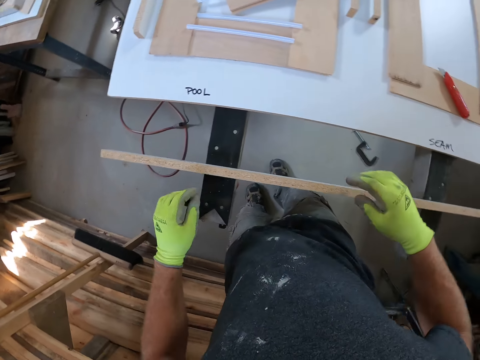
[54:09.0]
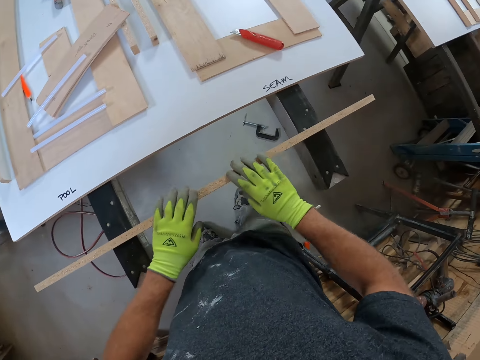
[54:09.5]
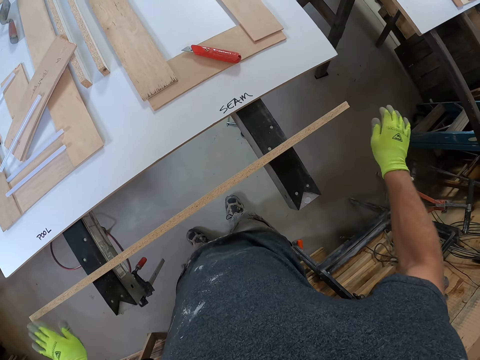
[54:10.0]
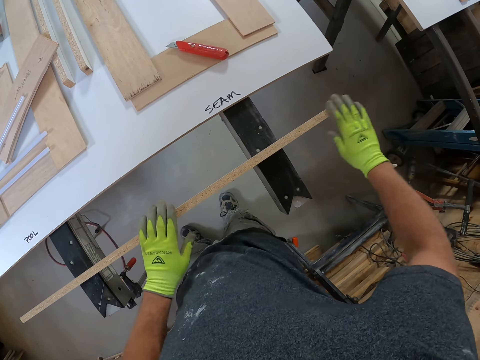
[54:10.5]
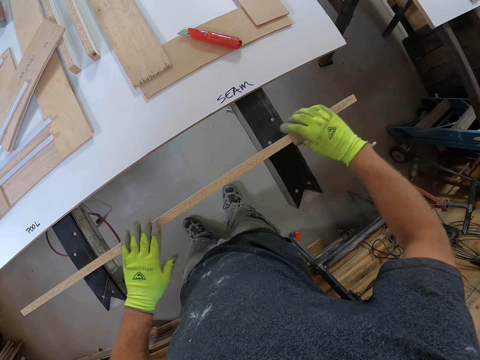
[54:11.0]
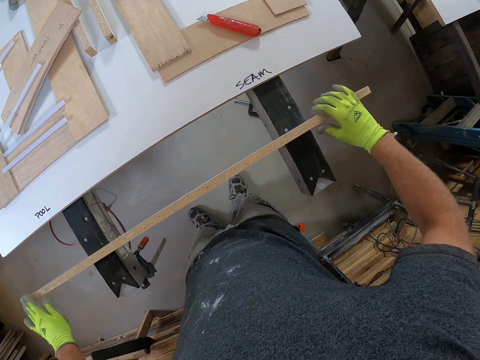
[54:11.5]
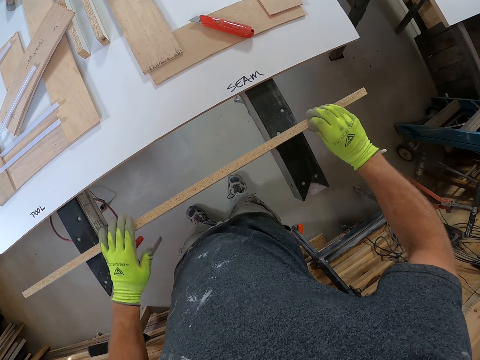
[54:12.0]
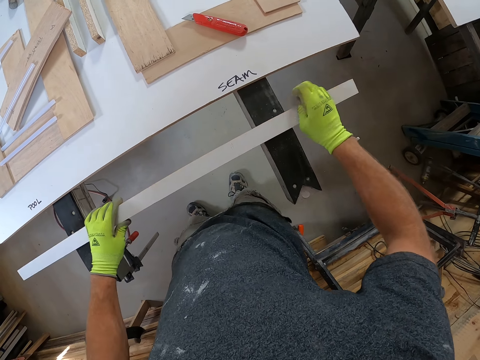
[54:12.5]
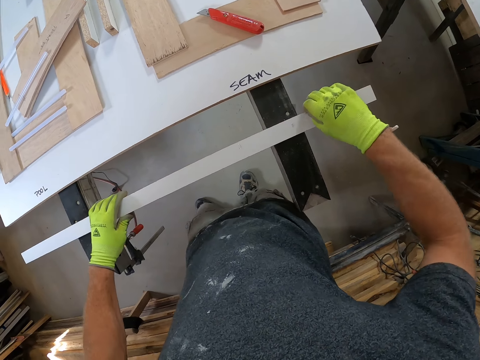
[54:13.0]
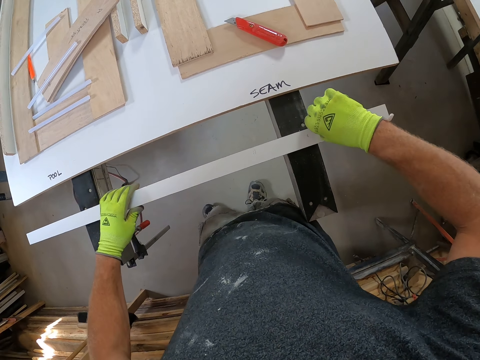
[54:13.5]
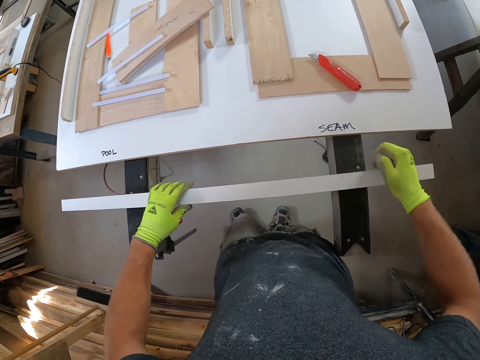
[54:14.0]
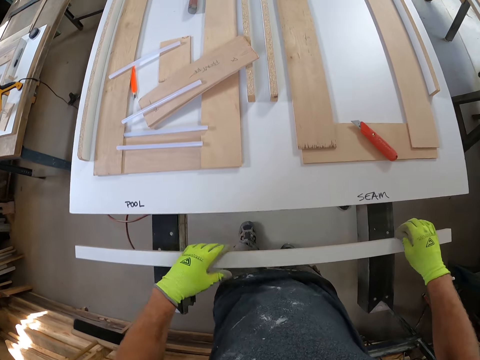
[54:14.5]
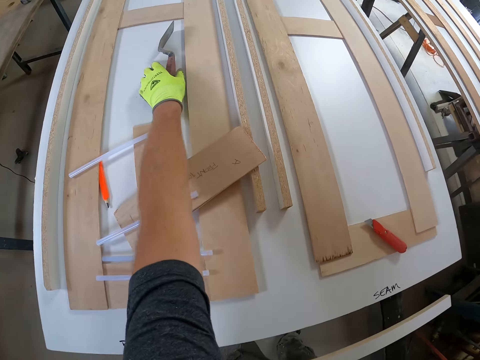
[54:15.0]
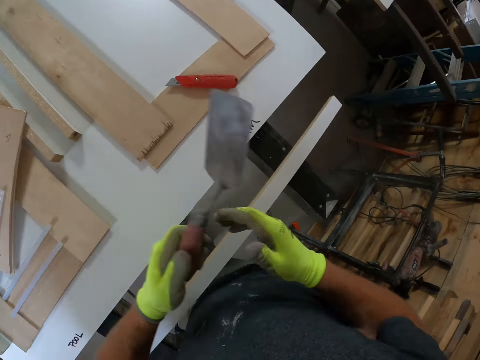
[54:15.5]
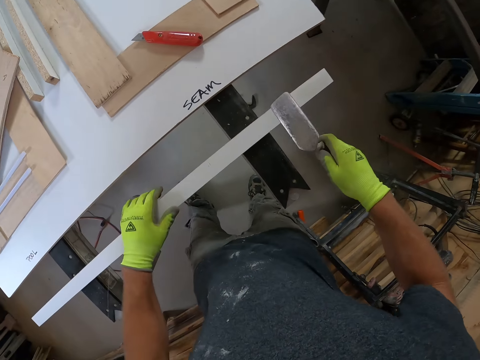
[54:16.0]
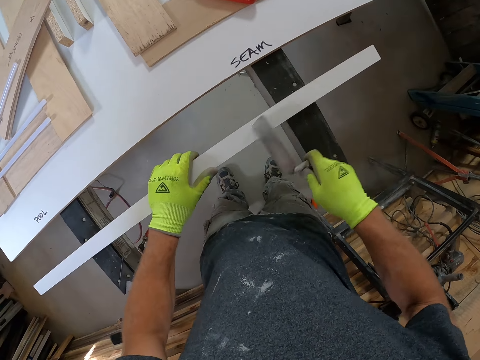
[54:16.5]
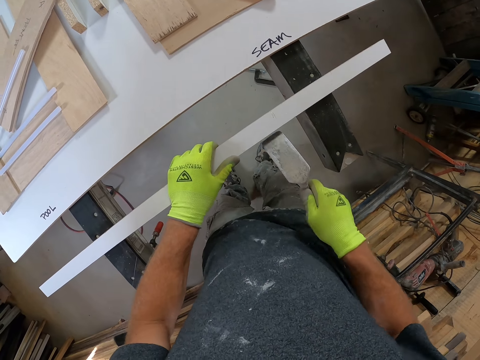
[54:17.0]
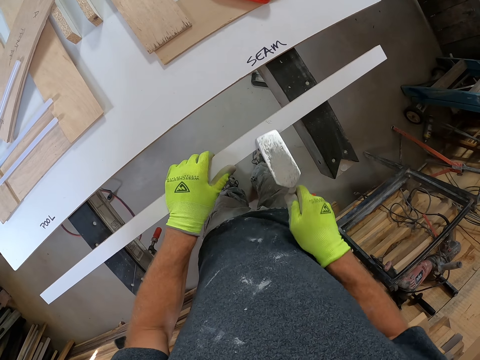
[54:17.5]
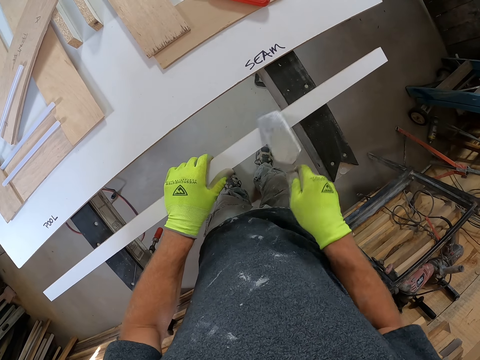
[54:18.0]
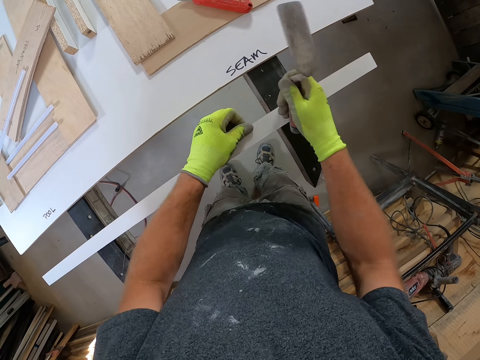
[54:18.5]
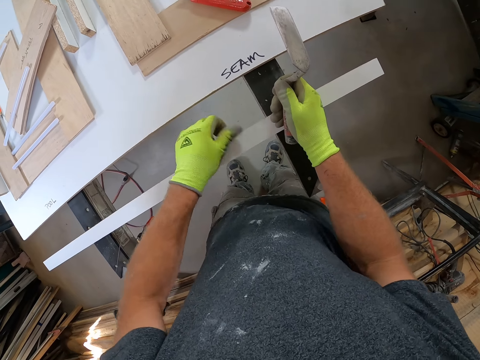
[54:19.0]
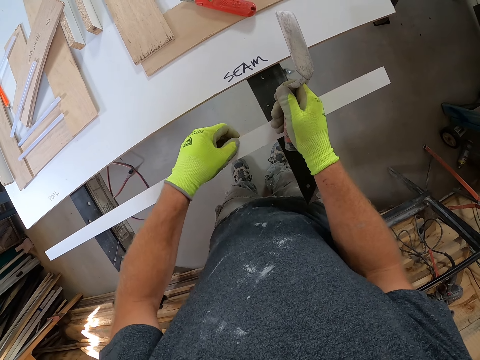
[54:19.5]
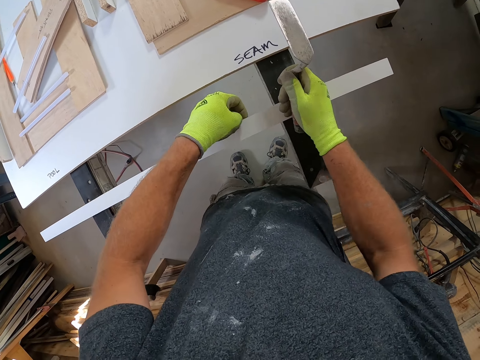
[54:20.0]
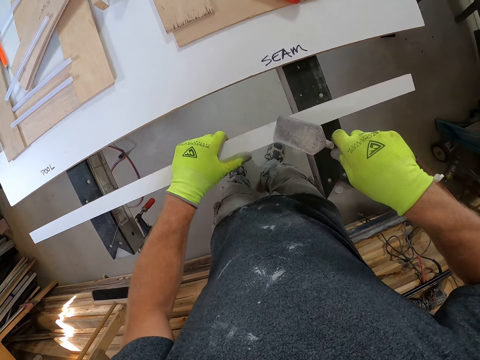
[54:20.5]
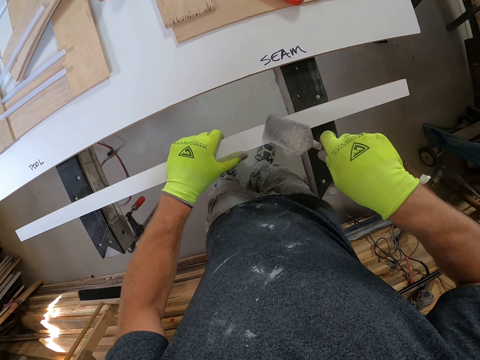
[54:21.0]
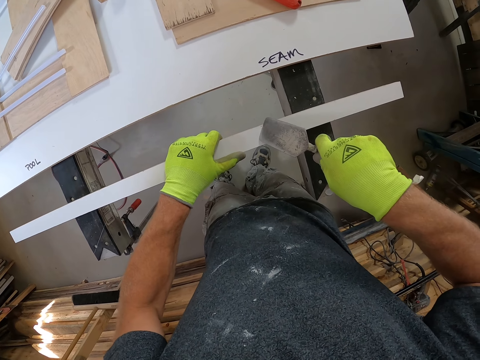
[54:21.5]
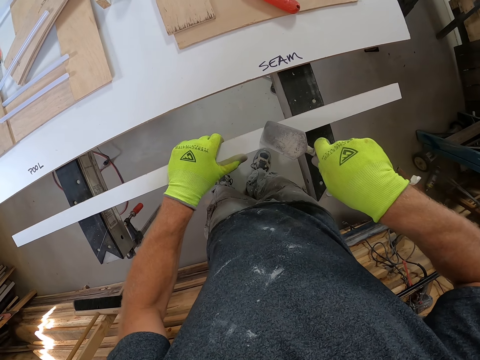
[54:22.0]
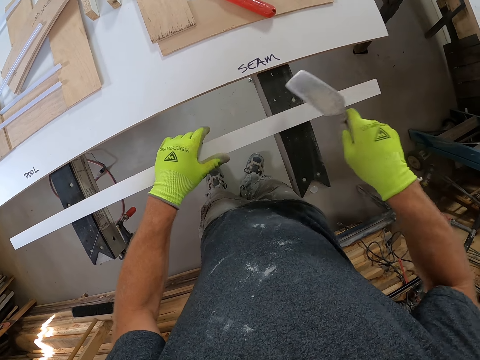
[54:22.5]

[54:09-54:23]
The camera wearer wipes his hands over the wooden plank on the metal. He turns the wooden plank on the metal. He scrapes the wood with his hand. He removes tiny pieces of wood from the wooden plank with his left hand. He picks up the hand trowel from the work bench with his left hand. He passes the hand trowel to his right hand. He scrapes the surface of the wooden plank with the hand trowel. He wipes the surface of the wooden plank with his left hand. He scrapes the surface of the wooden plank with the hand trowel.

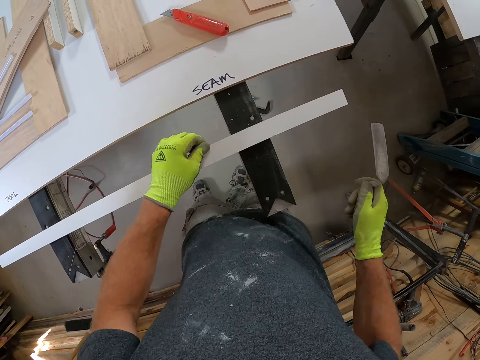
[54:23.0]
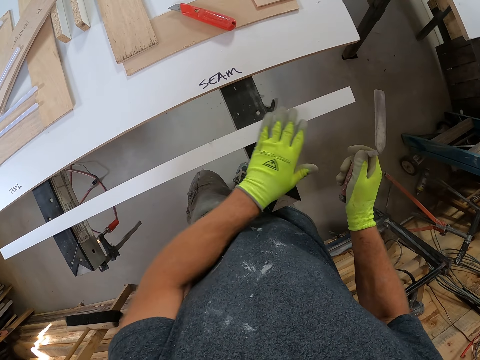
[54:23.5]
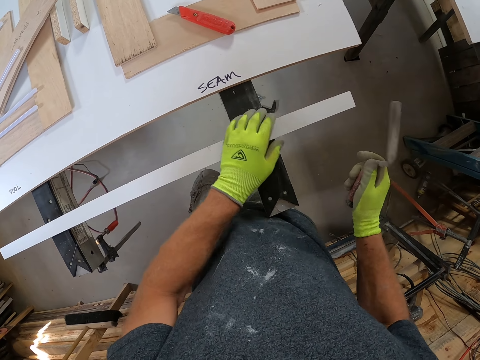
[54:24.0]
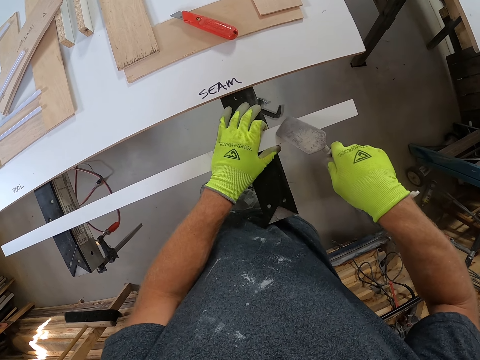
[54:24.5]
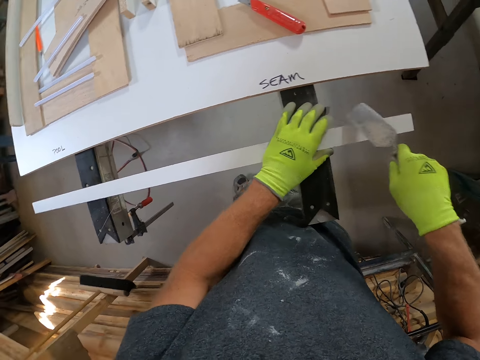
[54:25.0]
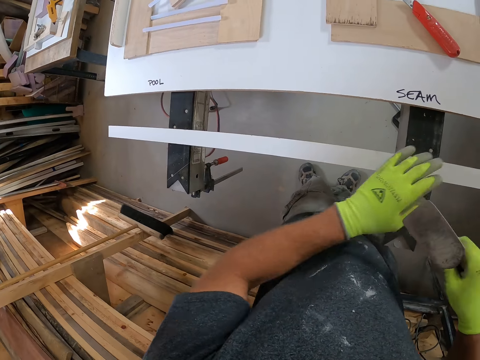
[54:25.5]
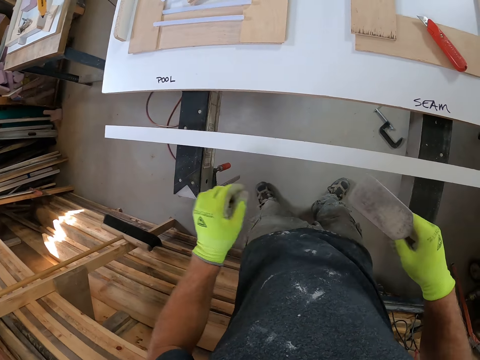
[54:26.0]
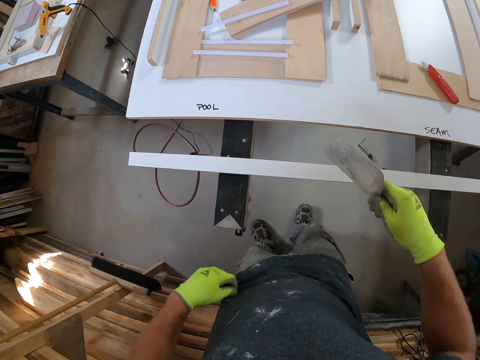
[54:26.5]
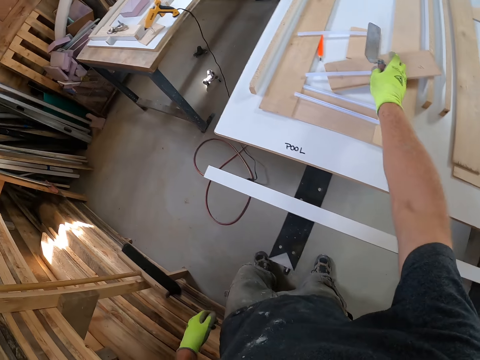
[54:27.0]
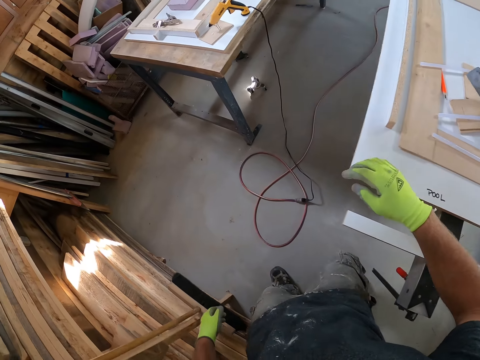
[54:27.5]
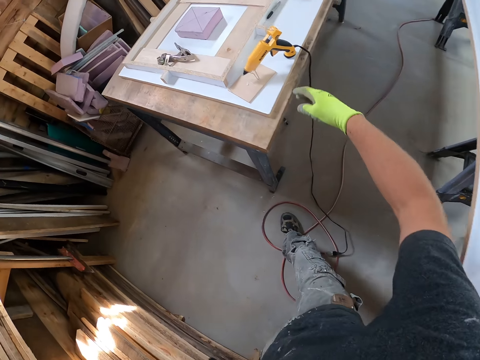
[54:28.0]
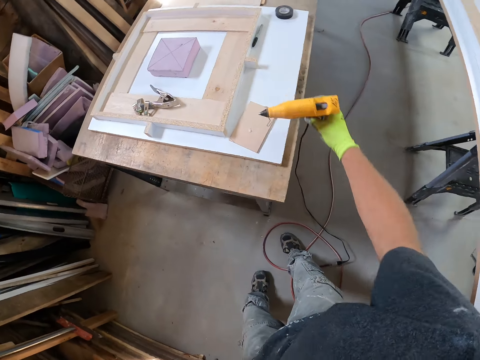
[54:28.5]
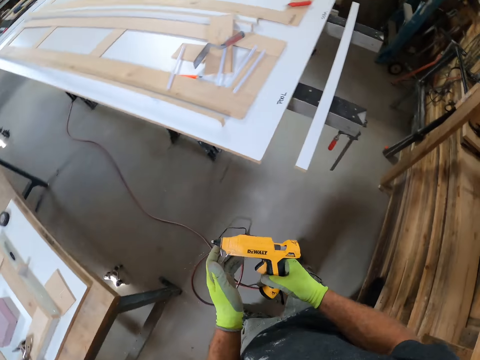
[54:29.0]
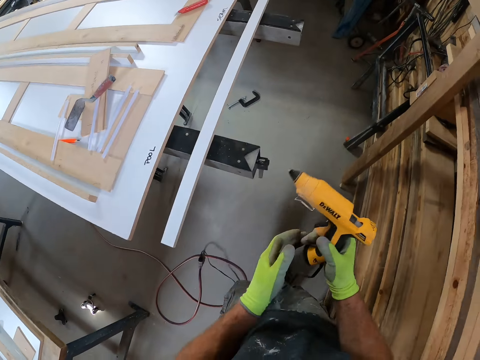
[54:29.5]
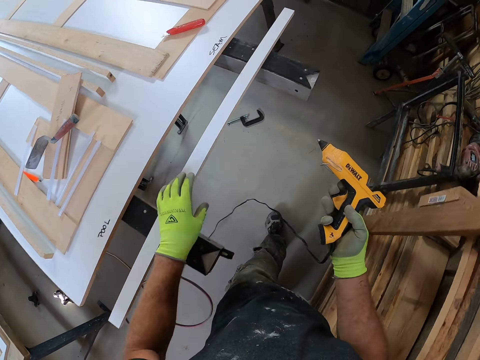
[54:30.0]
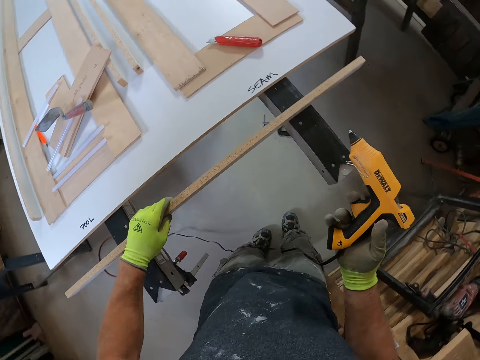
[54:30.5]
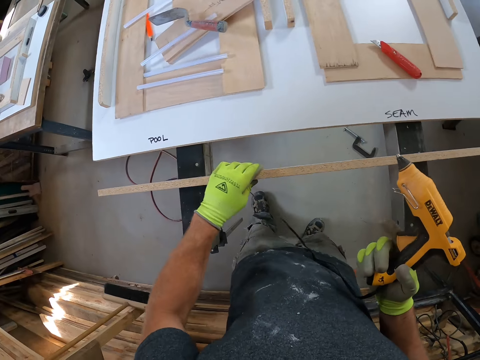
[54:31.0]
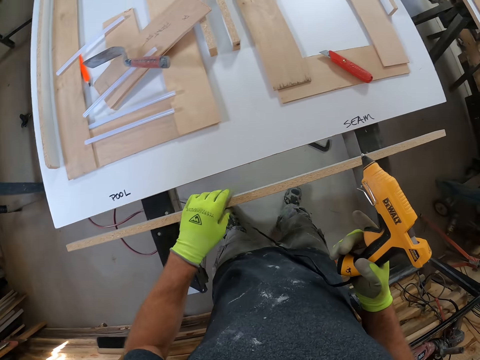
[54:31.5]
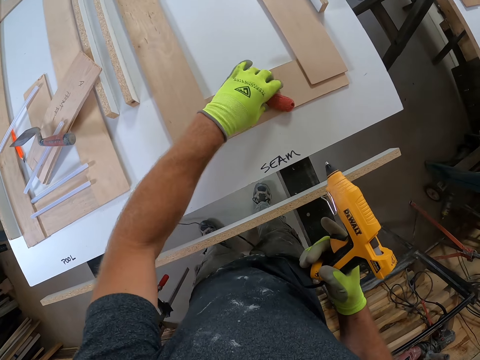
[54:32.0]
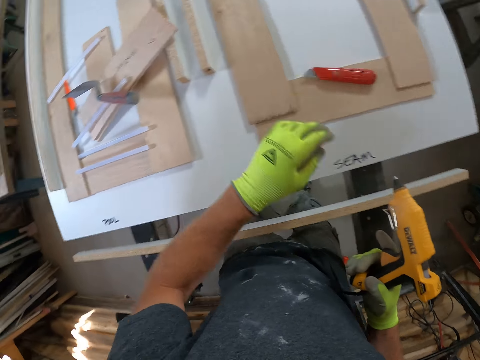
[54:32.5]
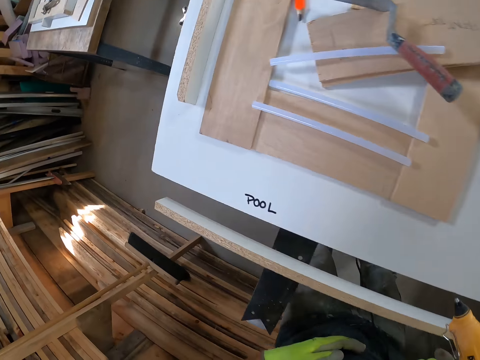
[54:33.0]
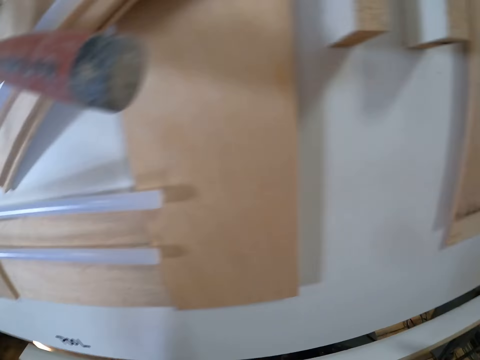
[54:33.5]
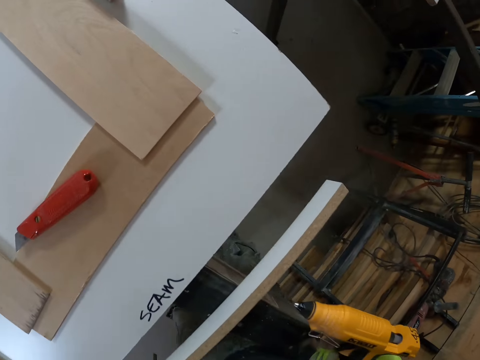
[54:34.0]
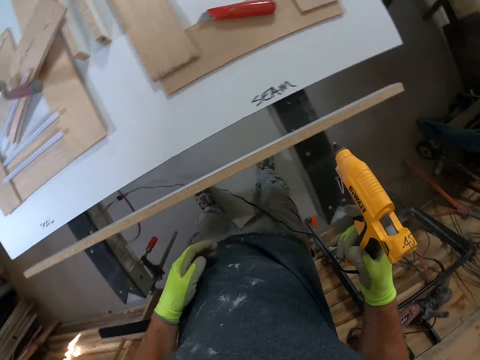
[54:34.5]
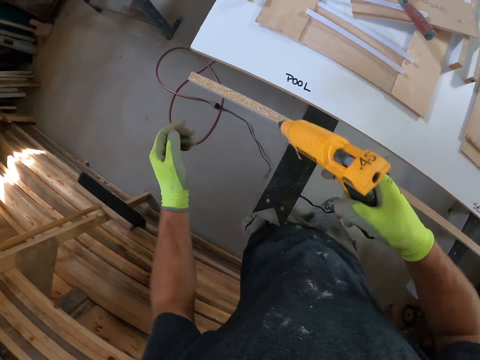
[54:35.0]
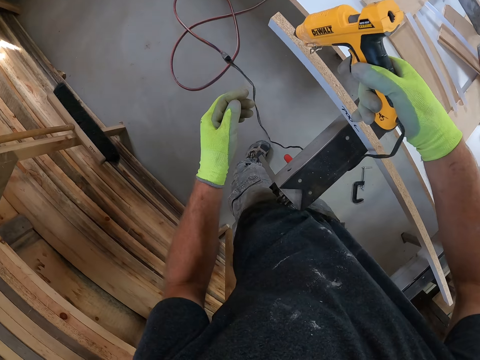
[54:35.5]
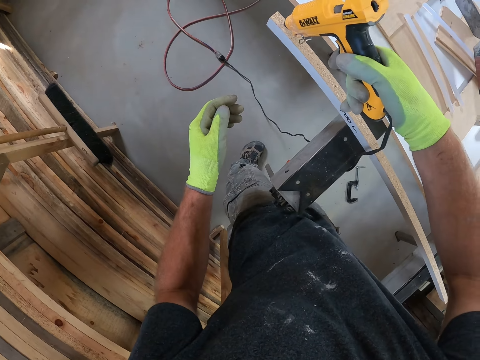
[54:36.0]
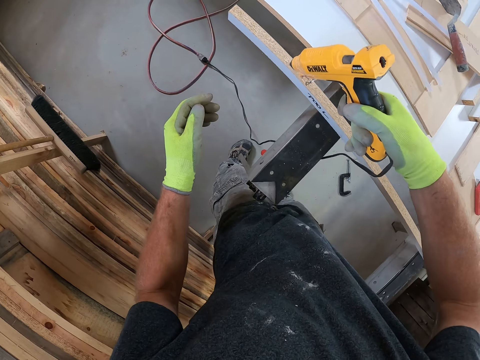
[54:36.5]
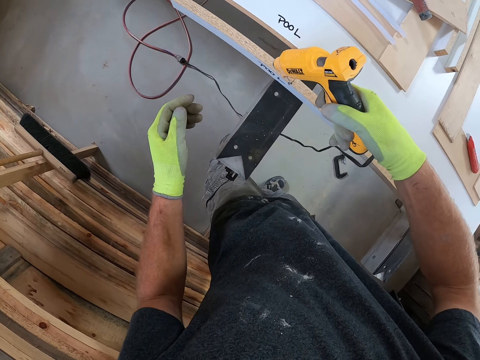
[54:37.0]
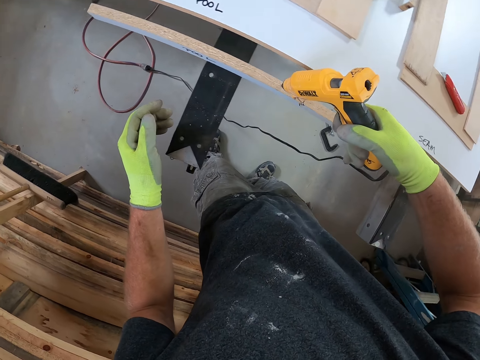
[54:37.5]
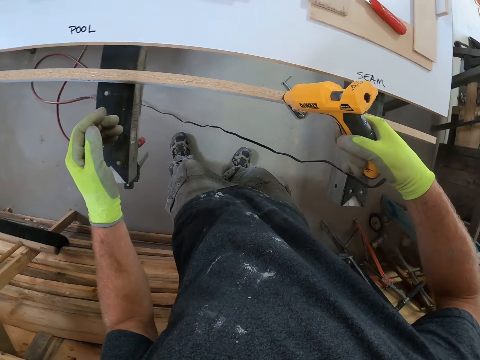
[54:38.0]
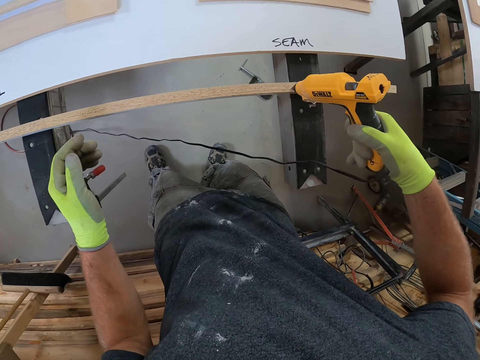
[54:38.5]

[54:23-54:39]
The camera wearer wipes the surface of the wooden plank with his left hand. He scrapes the surface of the wooden plank with the hand trowel. He drops the hand trowel in his right hand on the work bench. He walks across the workshop. He picks up a glue gun from the table with his right hand. He walks across the workshop. He adjusts the glue gun with his left hand. He holds the piece of wood. He places his left hand on the wooden plank. He moves the utility knife. He touches the red utility knife on the work bench with his left hand. He removes his left hand from the red utility knife. He looks at the piece of wood. He applies glue to the wooden plank with the glue gun.
